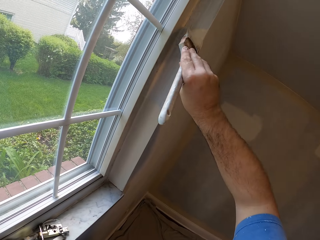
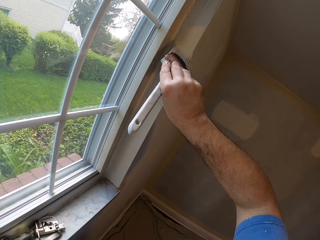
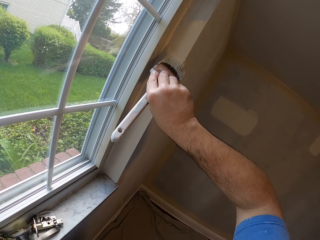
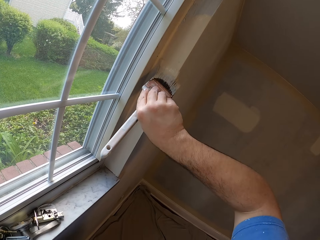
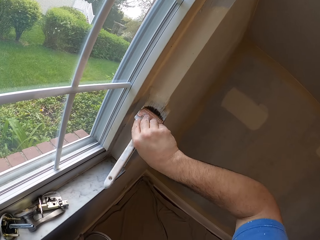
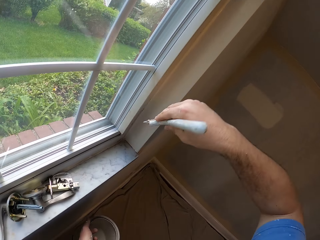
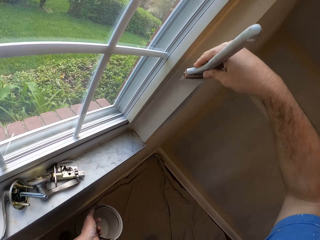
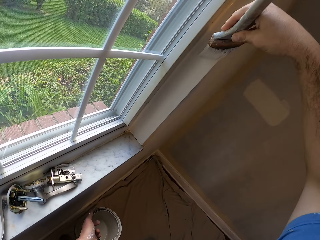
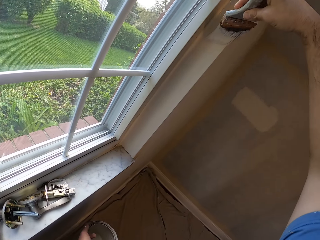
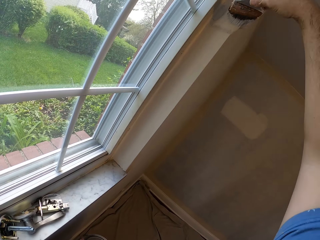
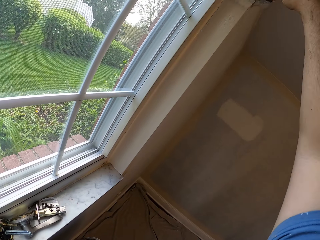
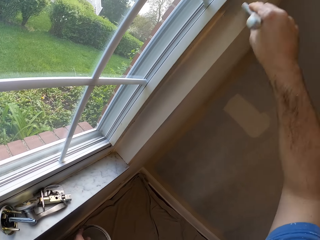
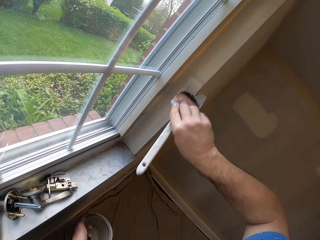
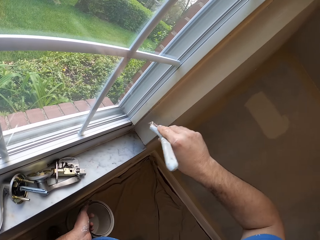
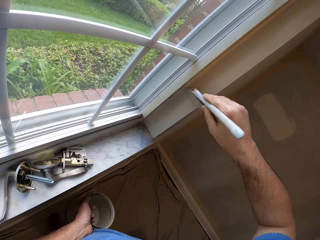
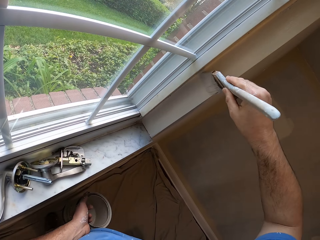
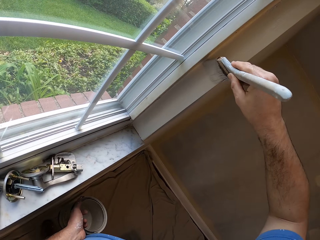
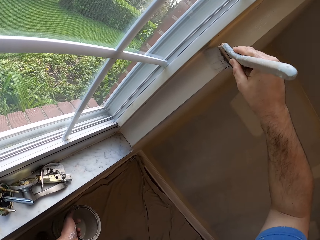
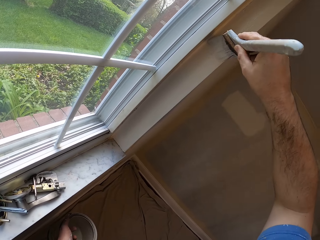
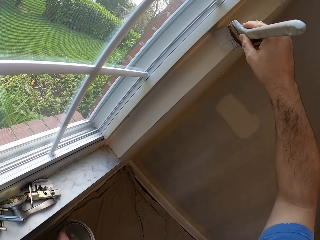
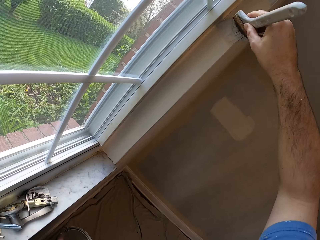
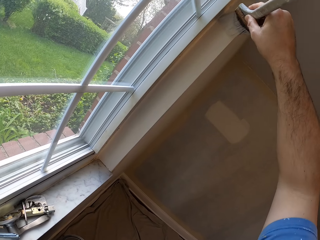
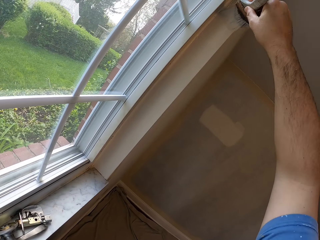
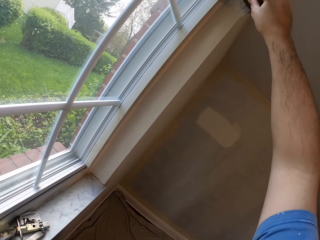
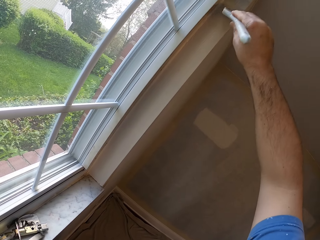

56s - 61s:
The camera wearer paints the window trim.

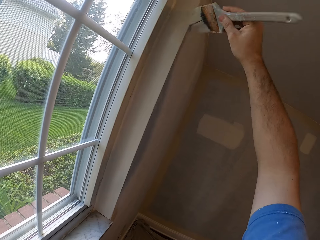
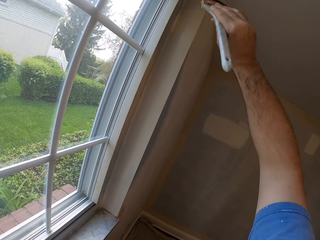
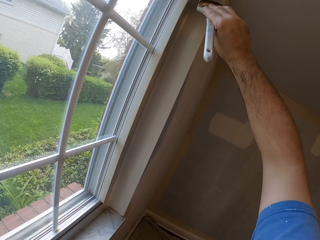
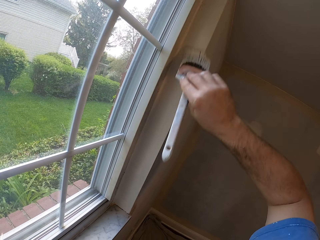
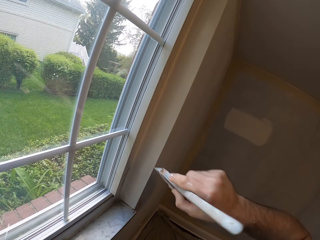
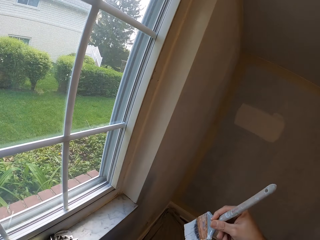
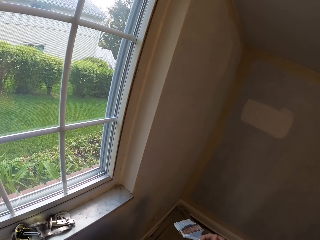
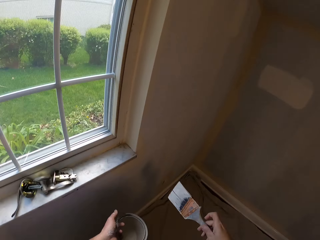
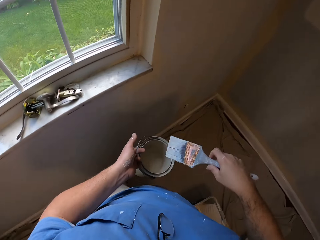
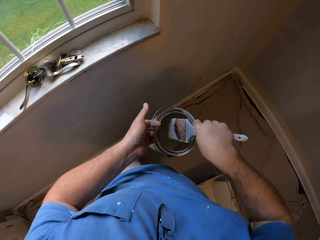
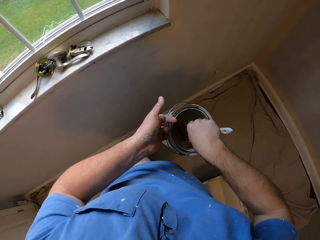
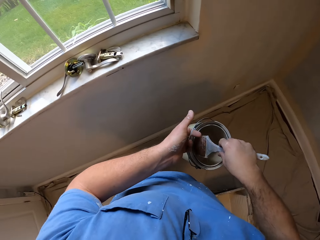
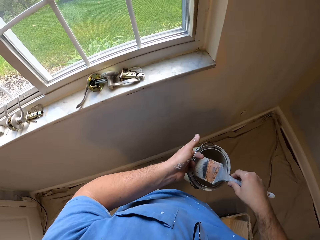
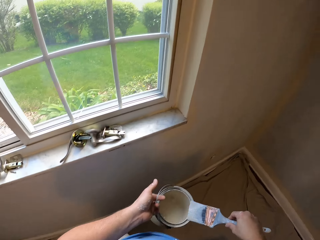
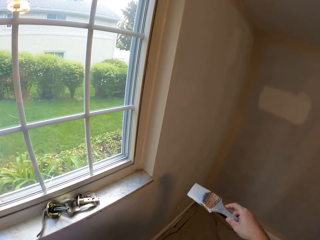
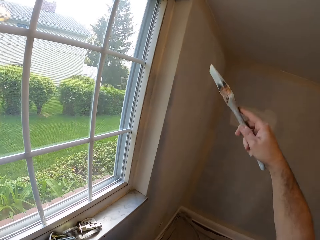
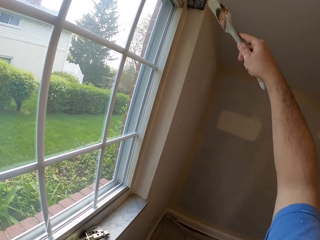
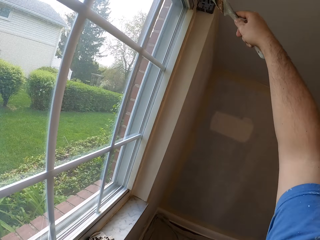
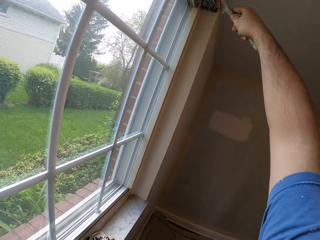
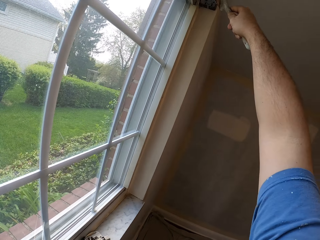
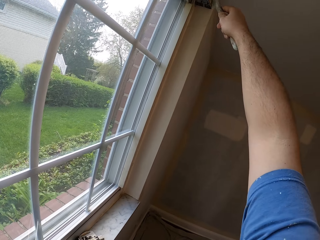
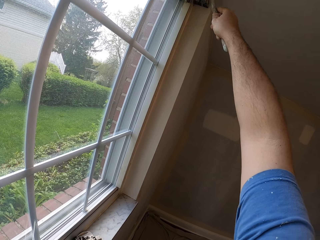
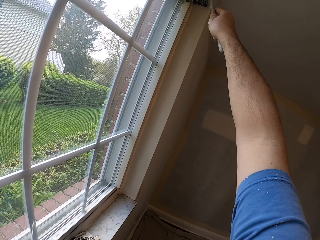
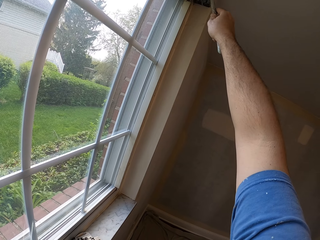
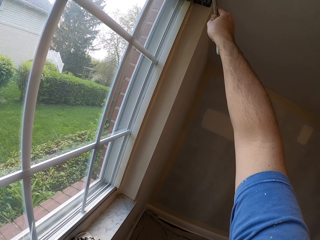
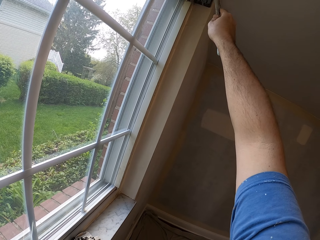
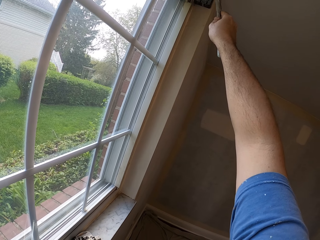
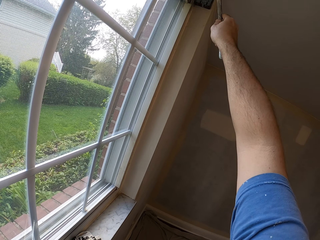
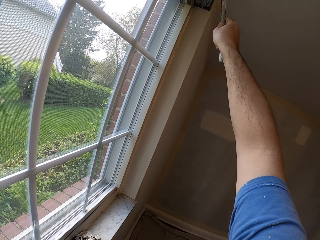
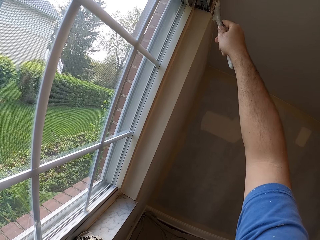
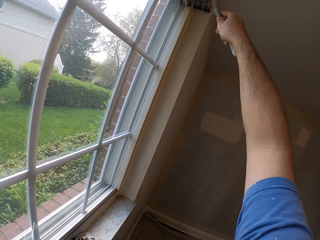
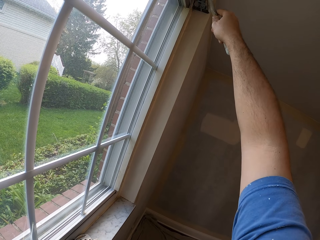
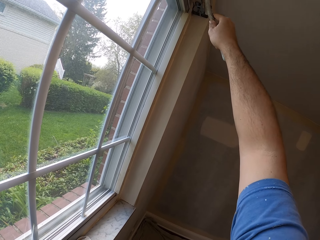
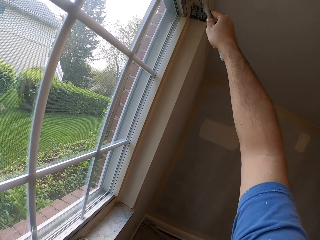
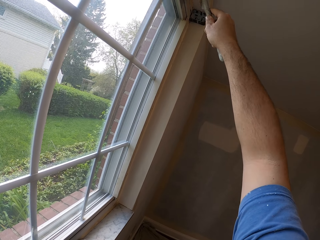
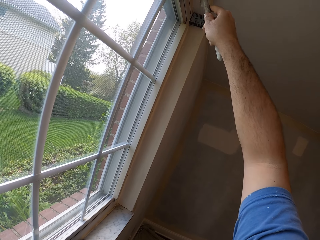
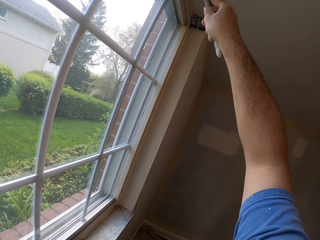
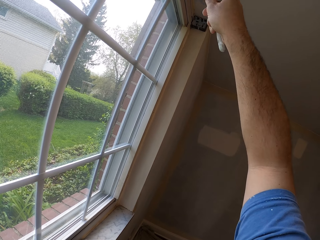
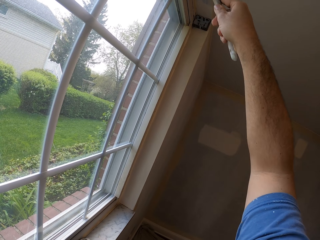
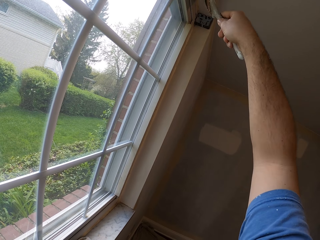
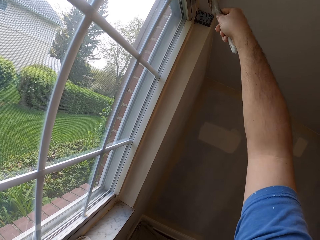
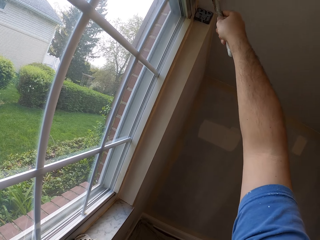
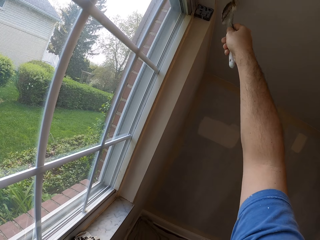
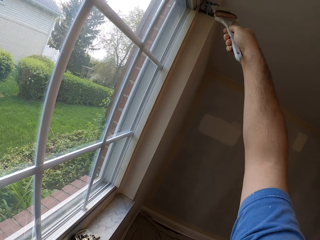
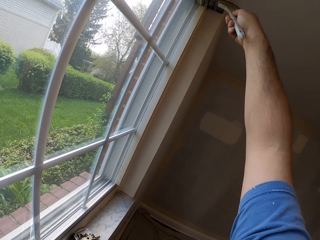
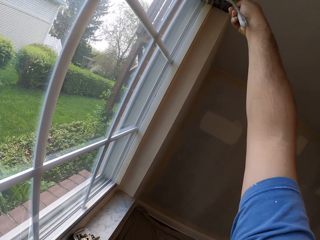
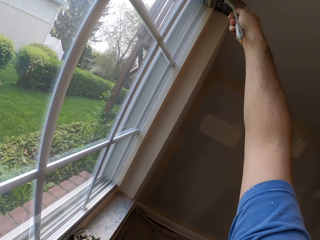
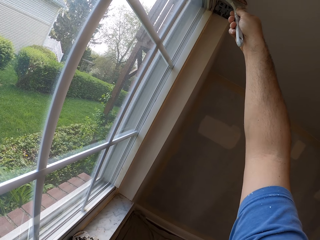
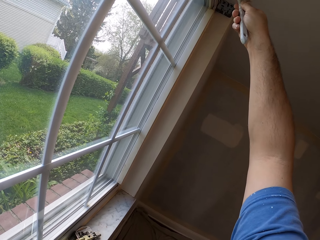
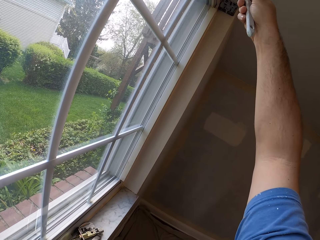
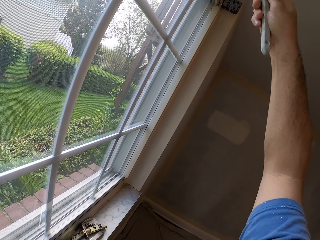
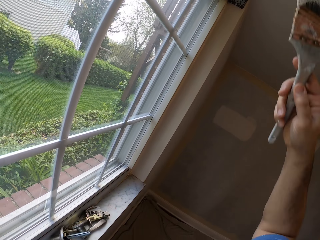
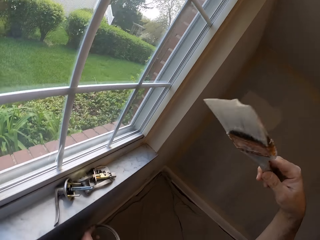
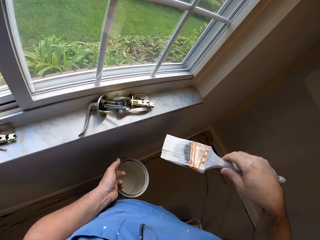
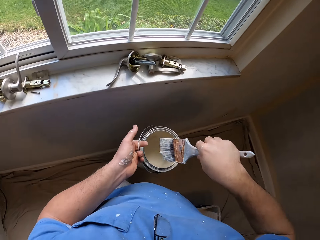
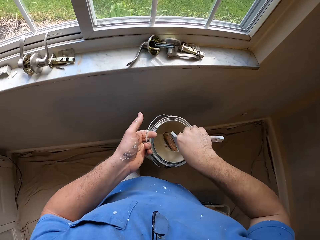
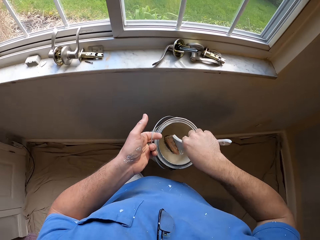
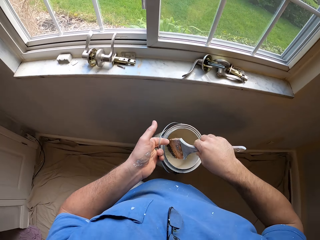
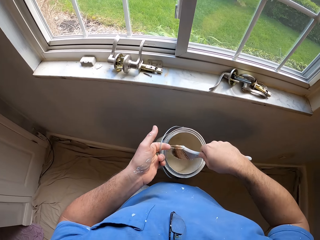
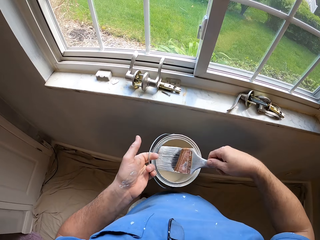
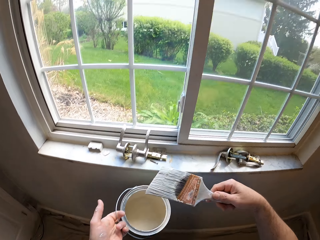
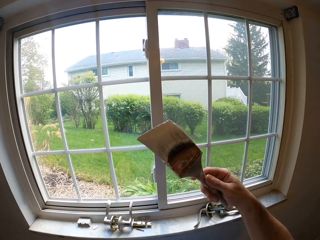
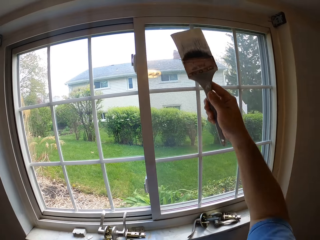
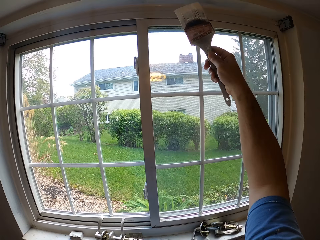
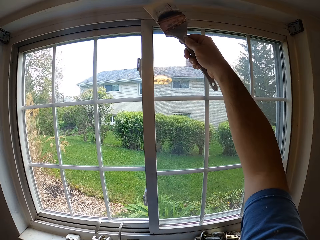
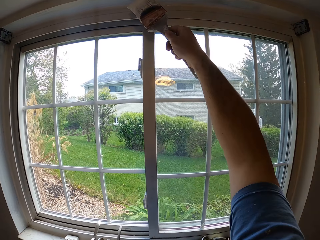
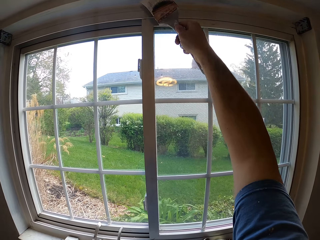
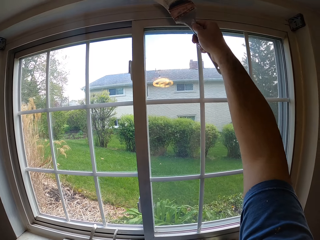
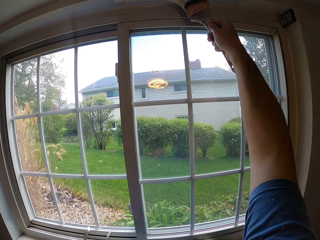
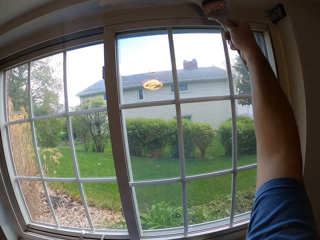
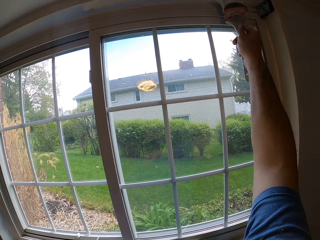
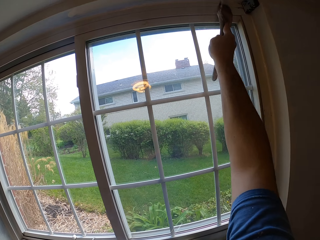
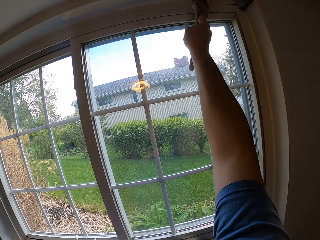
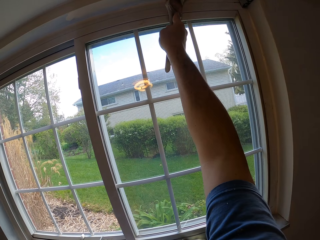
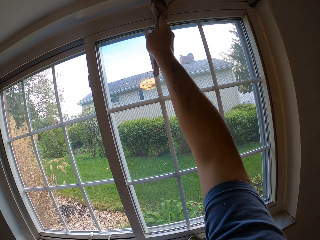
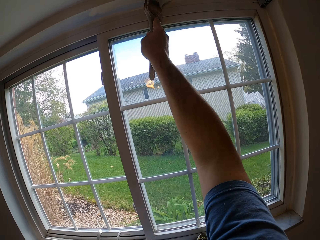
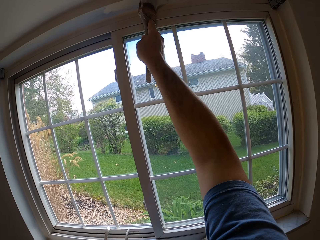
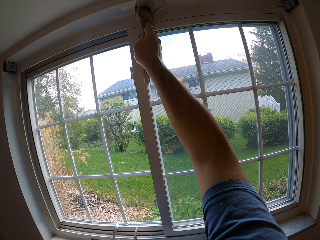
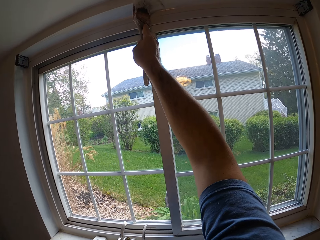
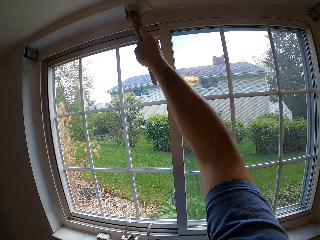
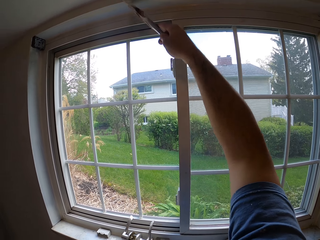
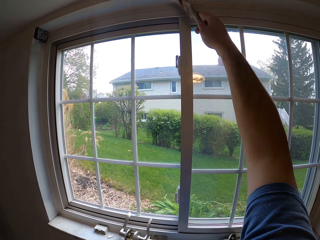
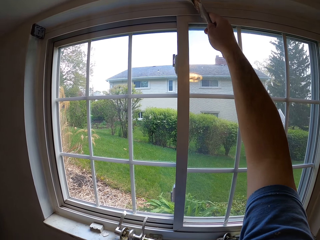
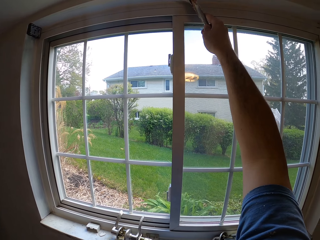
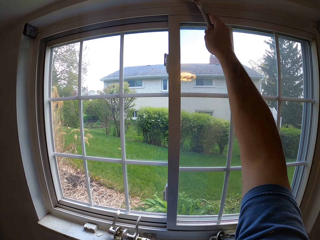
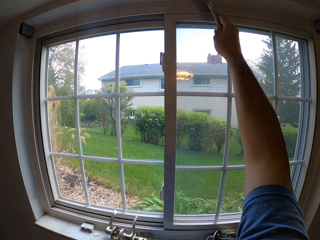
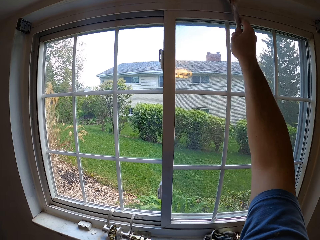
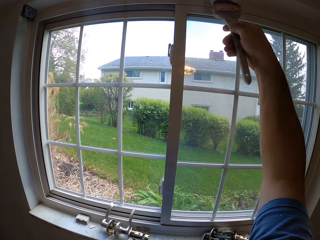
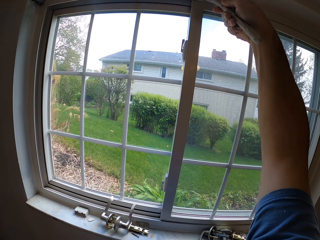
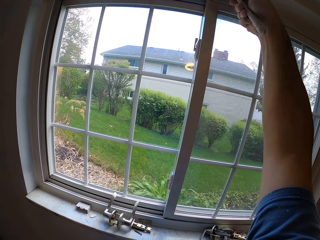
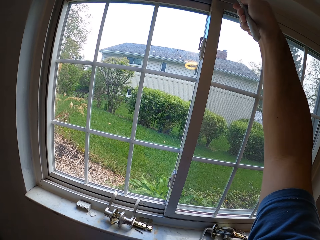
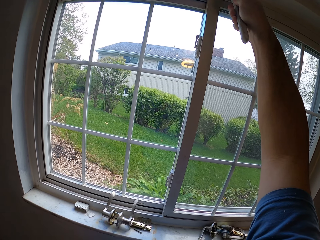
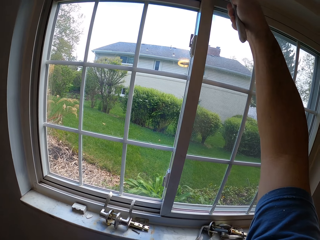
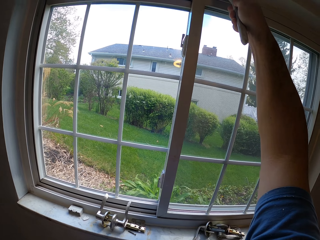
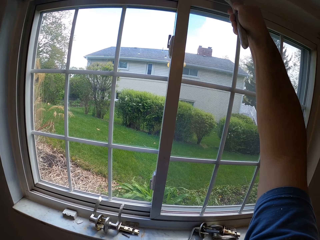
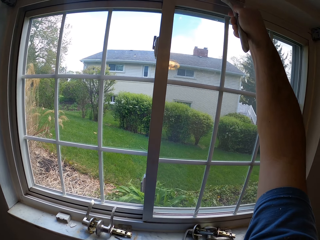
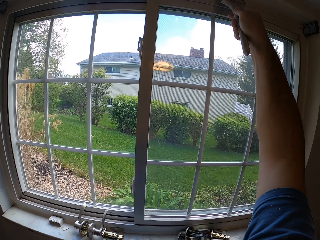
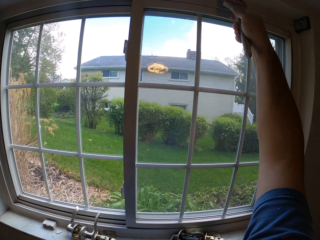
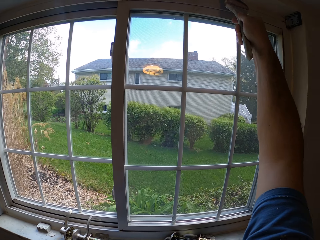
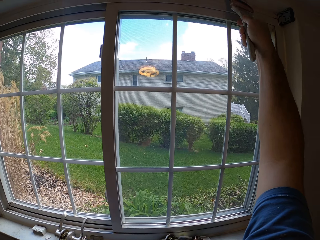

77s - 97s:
The camera wearer dips the paint brush into the paint container. They take the paint. They paint the window trim. They dip the paint brush into the paint container. They take the paint. They paint the window trim.
